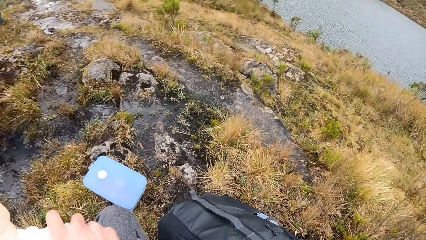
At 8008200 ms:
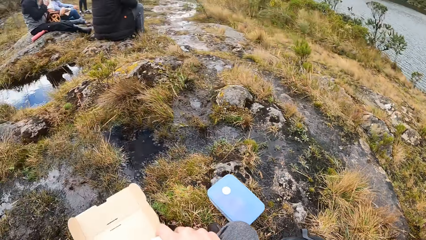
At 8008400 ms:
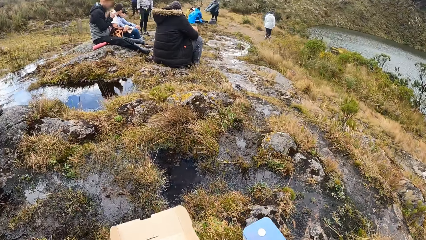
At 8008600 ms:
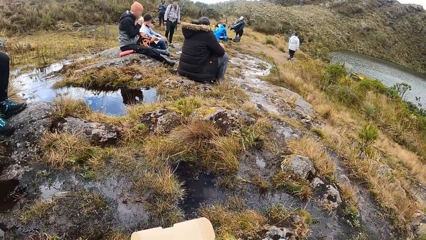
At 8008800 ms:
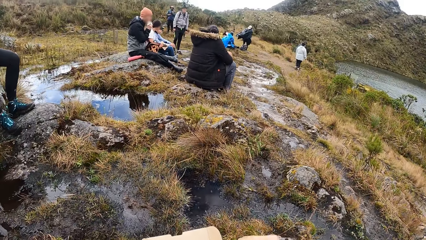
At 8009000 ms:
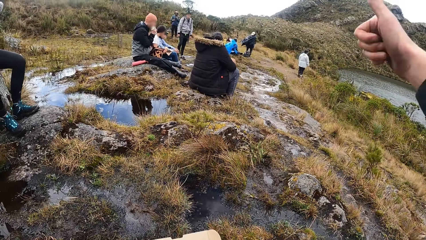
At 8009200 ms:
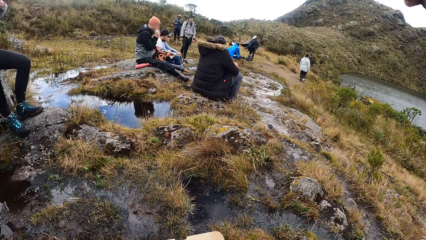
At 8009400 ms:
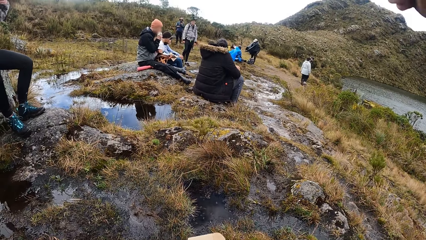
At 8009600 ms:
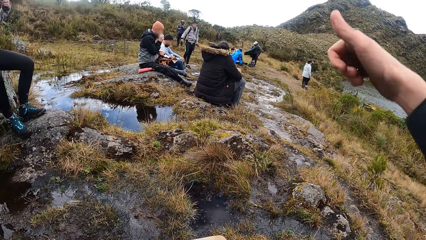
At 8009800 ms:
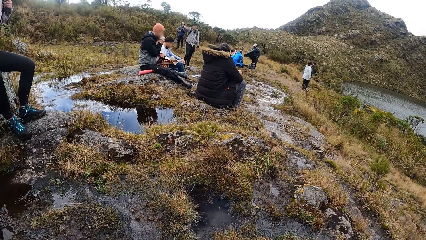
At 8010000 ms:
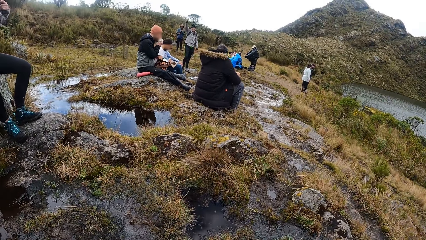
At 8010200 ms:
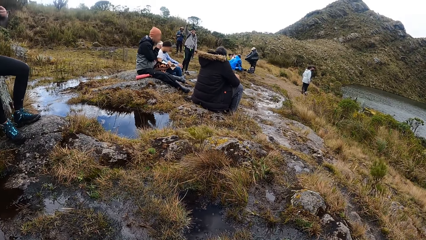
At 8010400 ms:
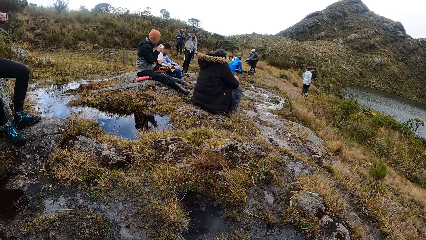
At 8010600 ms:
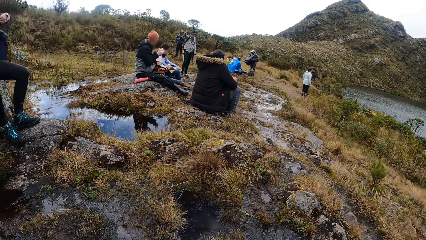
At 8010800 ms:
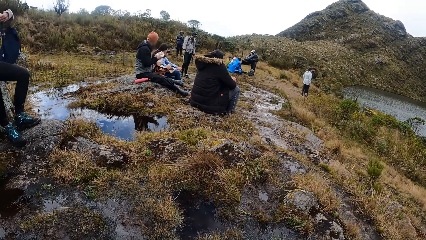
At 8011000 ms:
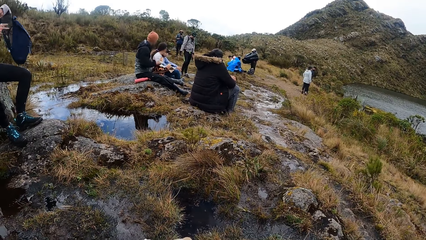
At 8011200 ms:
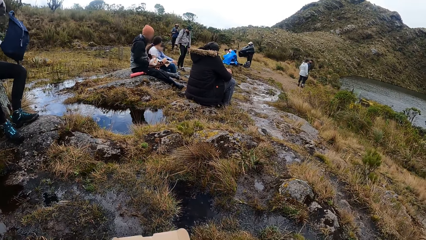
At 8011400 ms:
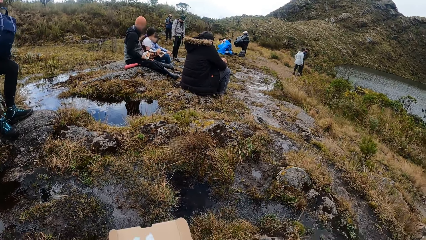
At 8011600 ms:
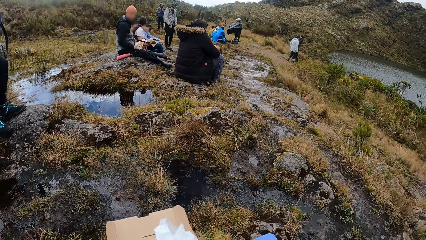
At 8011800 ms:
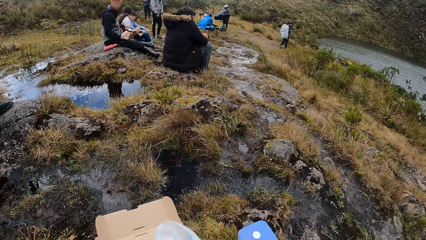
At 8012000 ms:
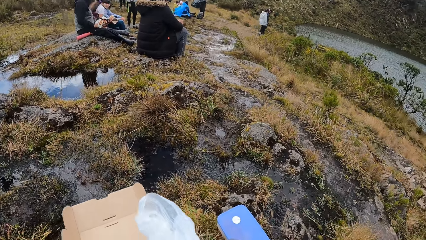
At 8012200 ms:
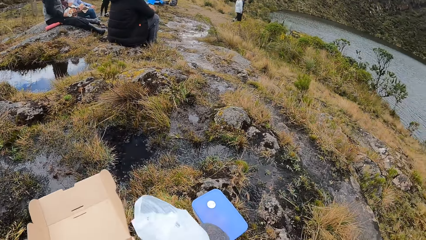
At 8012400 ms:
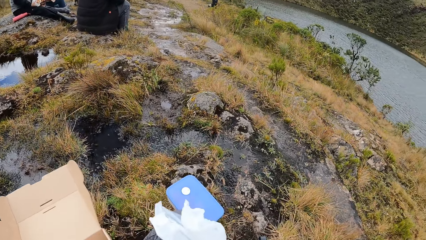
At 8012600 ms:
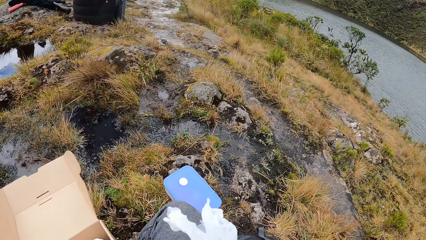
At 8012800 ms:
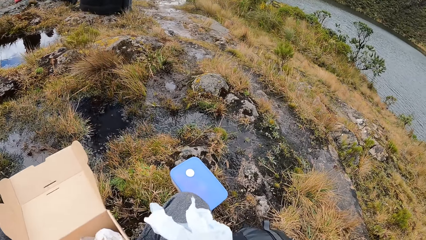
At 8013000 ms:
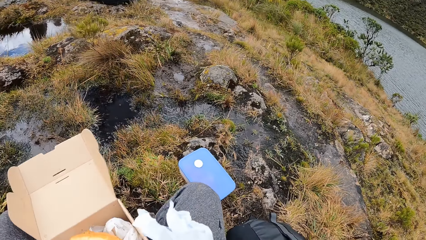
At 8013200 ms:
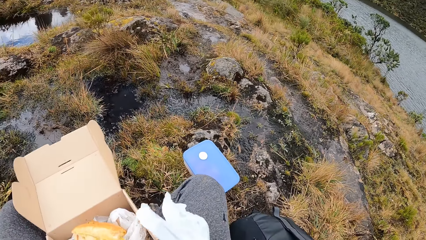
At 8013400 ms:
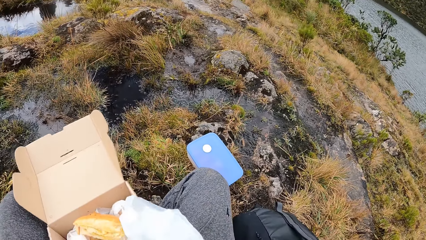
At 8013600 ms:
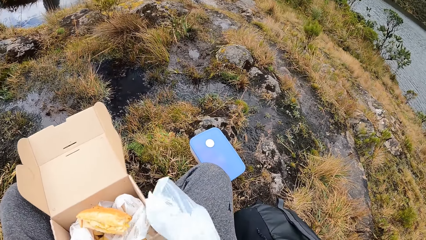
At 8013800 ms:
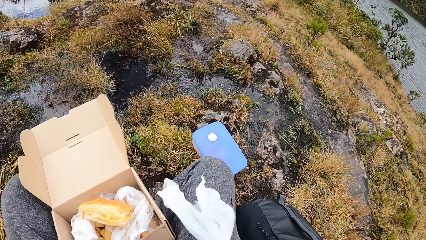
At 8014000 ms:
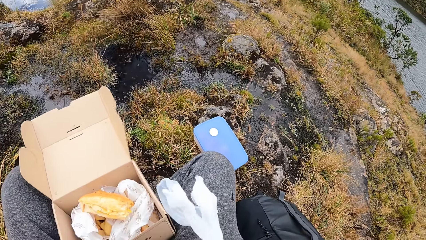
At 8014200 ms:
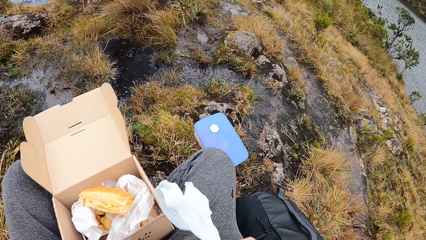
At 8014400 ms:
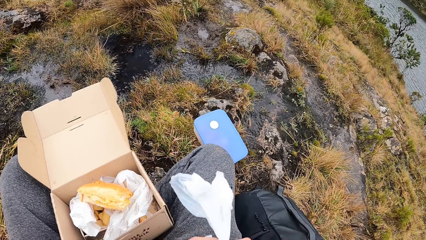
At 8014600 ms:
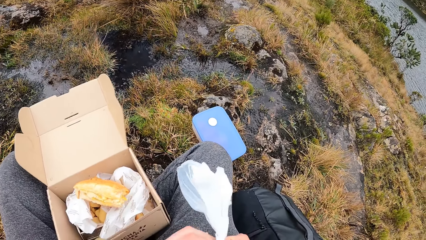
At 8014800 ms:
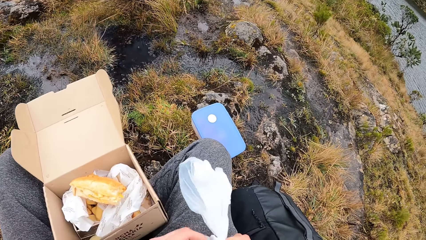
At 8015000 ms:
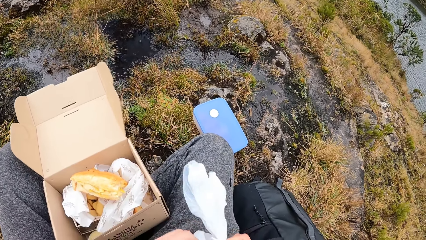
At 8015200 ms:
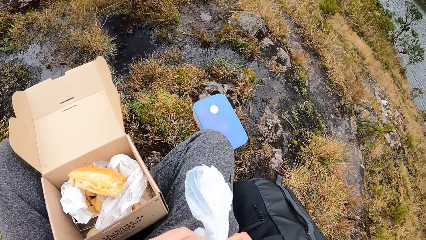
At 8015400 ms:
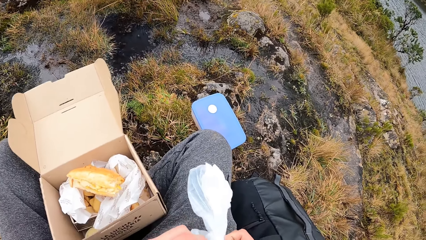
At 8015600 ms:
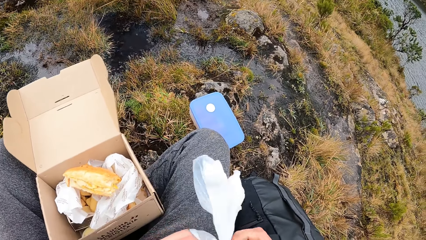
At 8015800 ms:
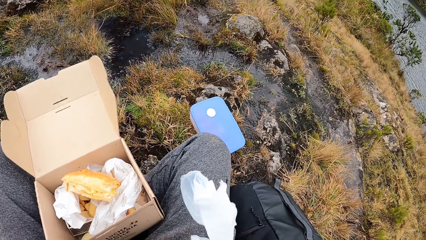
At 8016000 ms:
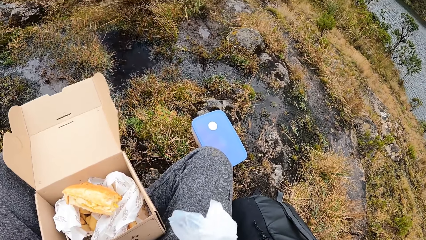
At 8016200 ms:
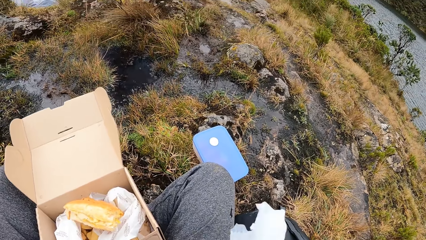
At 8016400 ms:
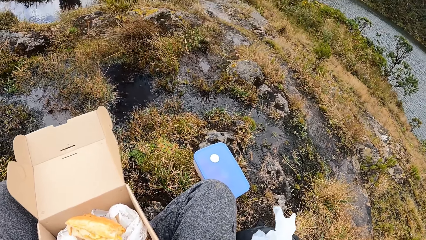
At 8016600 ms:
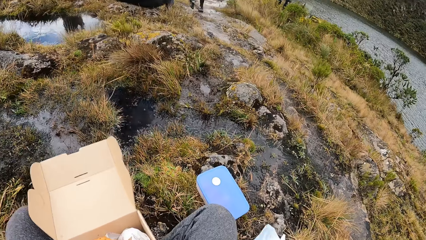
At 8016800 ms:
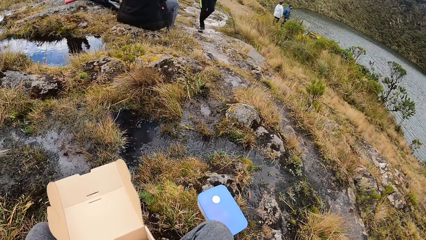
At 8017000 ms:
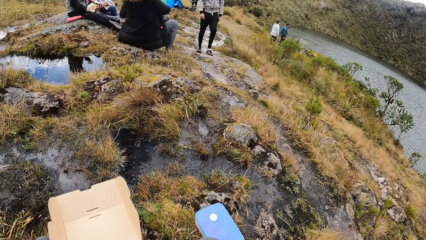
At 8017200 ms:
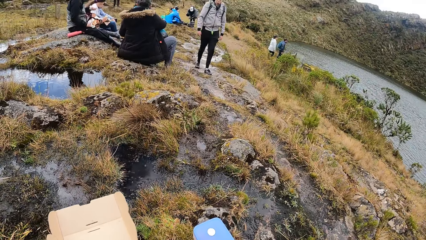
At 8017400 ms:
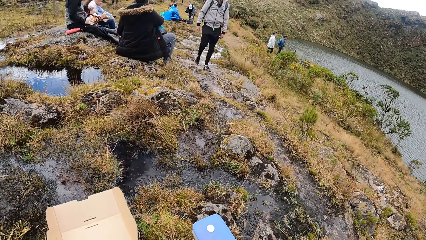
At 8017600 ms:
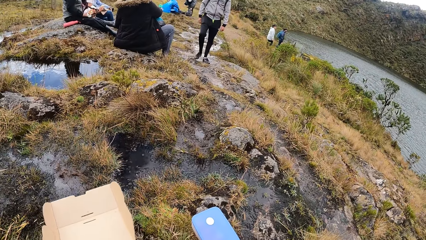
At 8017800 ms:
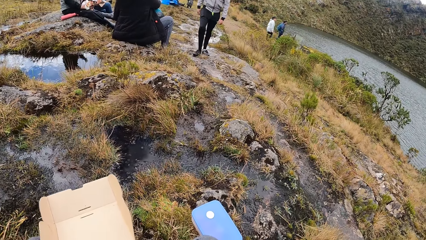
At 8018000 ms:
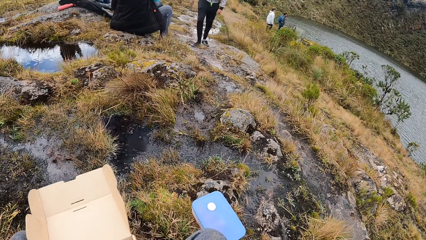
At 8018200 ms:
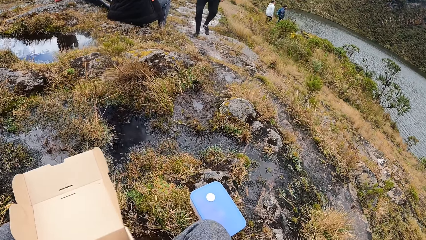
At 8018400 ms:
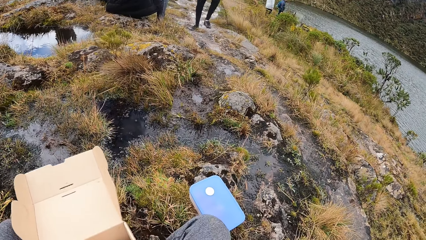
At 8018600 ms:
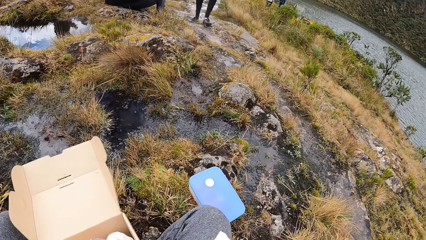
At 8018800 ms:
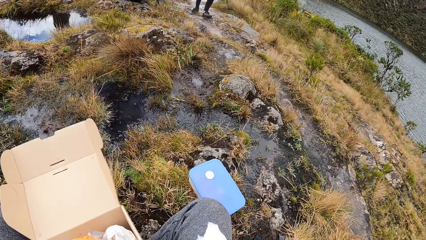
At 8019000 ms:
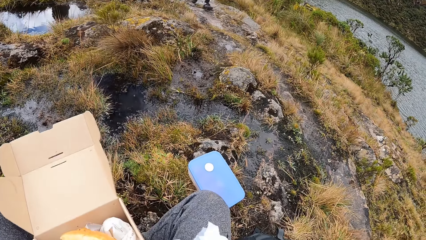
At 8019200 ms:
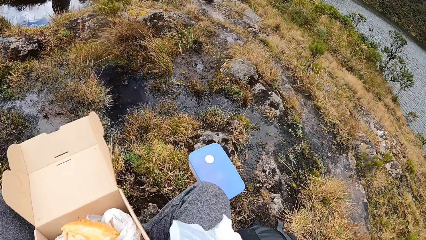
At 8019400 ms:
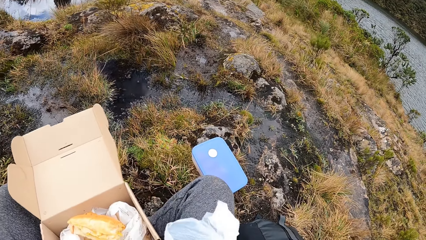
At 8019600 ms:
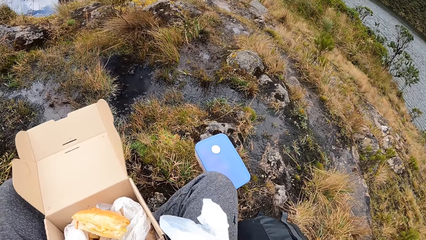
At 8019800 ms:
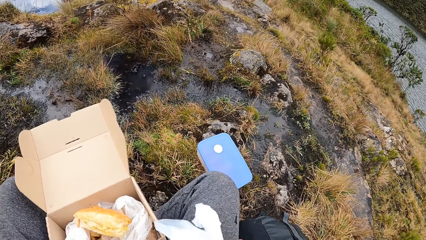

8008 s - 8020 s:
A woman interacts with the camera wearer. The camera wearer unties a polythene bag. Another woman adjusts her bag with both hands. The camera wearer unwraps the plastic bag with both hands.

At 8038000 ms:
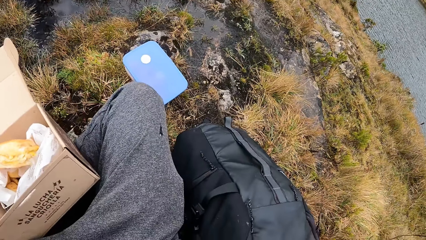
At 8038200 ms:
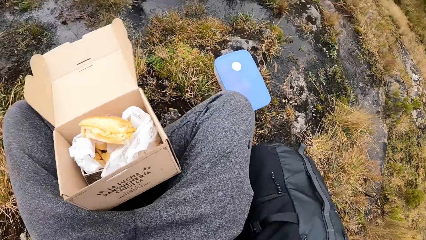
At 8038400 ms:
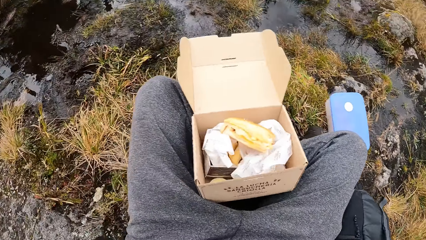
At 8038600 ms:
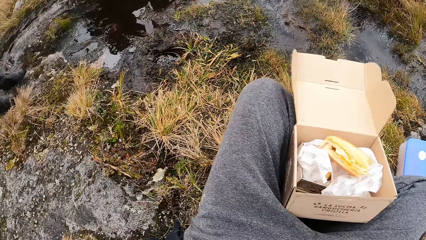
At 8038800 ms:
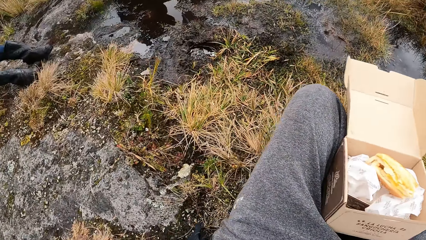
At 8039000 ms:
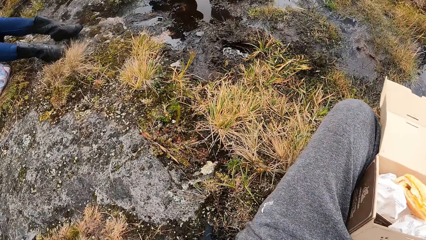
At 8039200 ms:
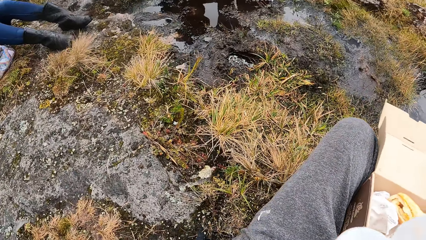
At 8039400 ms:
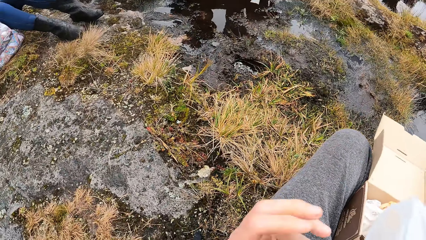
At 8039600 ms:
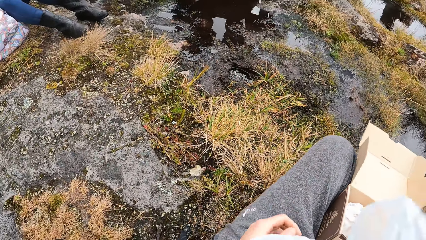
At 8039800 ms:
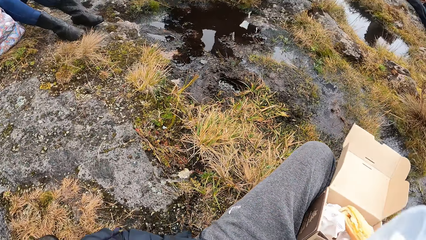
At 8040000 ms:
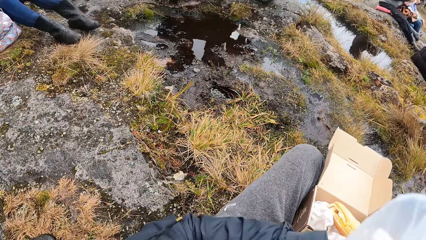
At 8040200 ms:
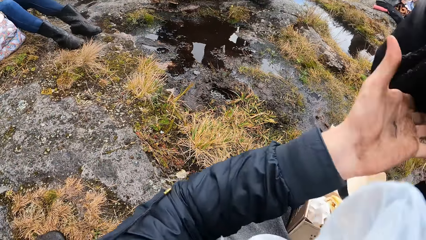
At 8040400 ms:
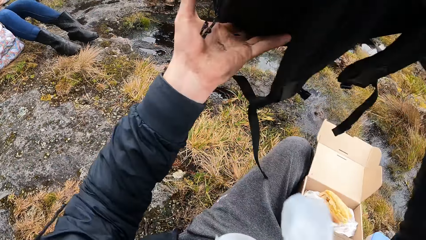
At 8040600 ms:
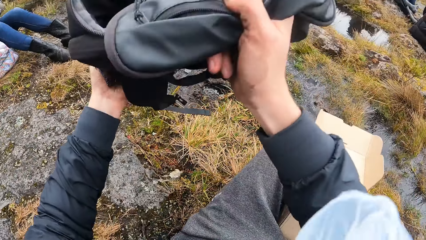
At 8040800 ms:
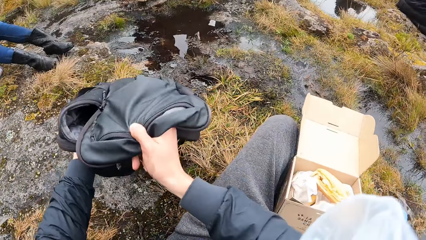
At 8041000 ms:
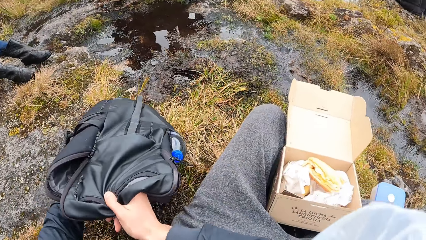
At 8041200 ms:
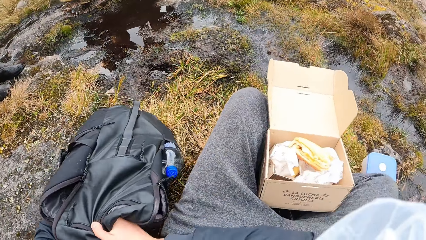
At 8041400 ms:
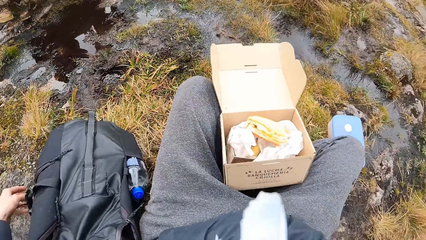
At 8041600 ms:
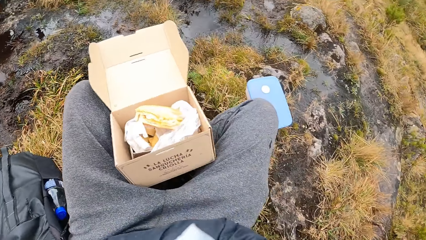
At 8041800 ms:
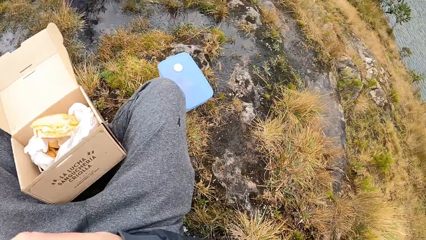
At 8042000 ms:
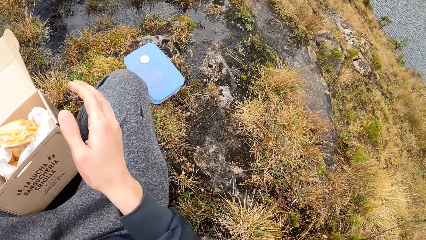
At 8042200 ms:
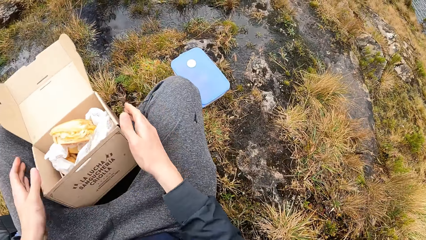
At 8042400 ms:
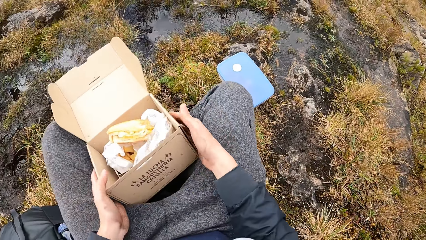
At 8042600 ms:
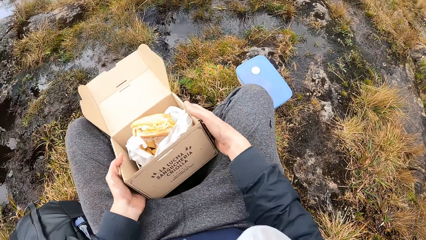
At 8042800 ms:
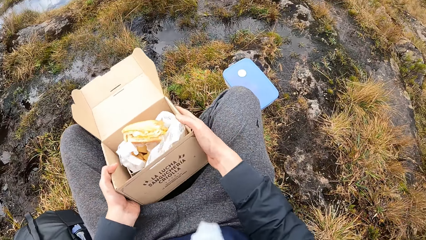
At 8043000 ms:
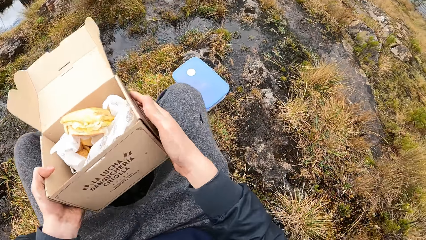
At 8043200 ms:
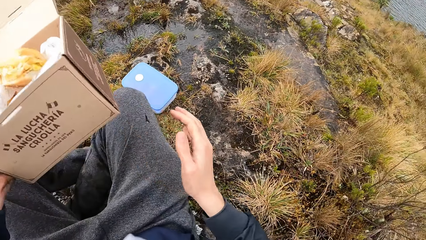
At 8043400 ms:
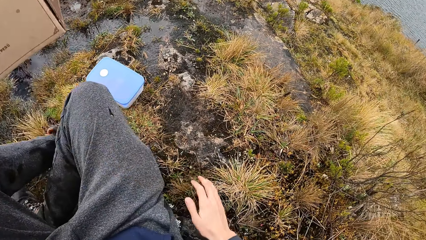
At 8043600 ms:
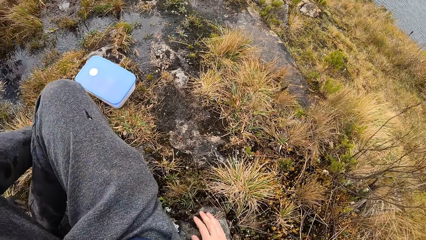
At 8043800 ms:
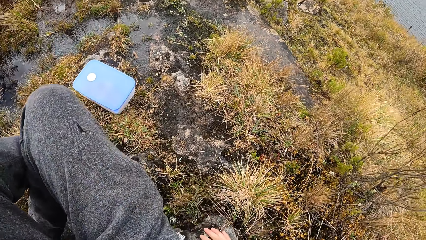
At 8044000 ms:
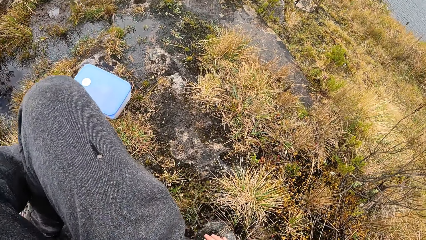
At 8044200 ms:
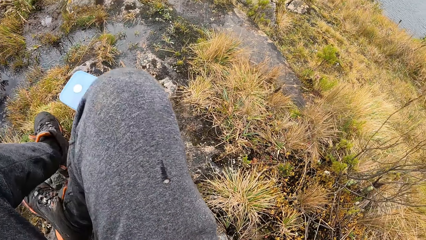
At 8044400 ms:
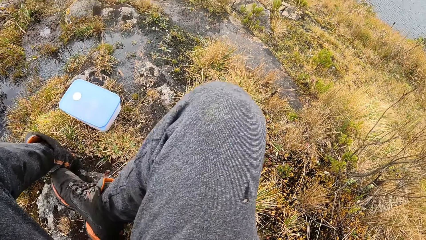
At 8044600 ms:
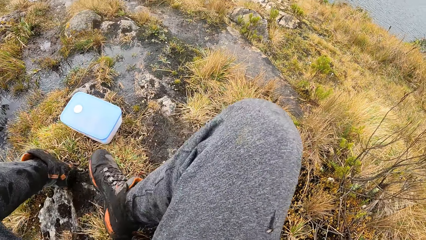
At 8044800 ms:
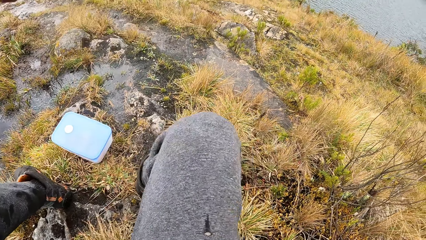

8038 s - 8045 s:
The camera wearer moves the bag with both hands to the rock from the ground. He lifts the carton with both hands. He lifts the carton with his left hand. He moves forward and places his right hand on the ground.
